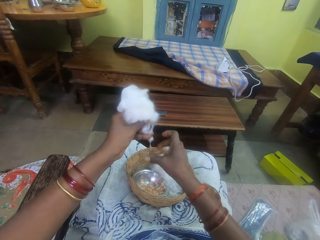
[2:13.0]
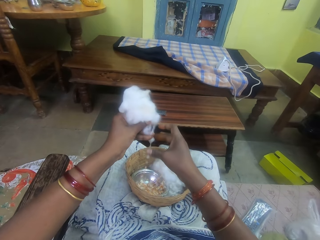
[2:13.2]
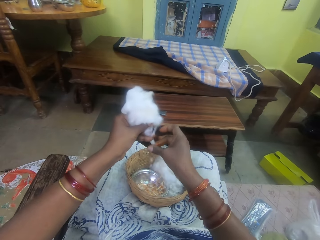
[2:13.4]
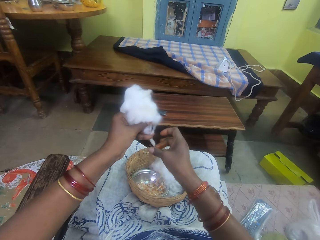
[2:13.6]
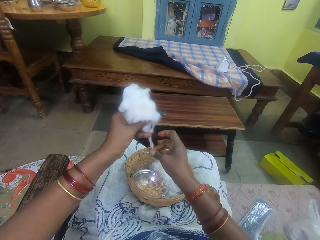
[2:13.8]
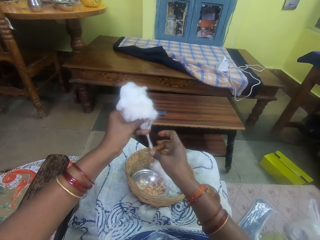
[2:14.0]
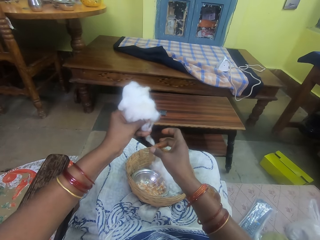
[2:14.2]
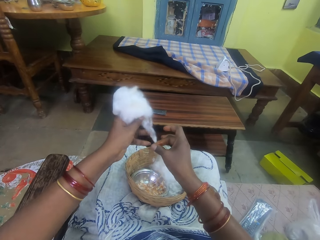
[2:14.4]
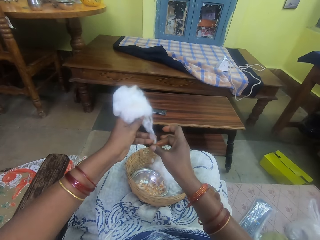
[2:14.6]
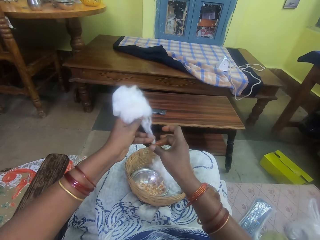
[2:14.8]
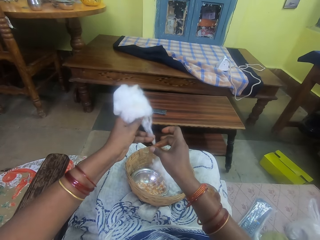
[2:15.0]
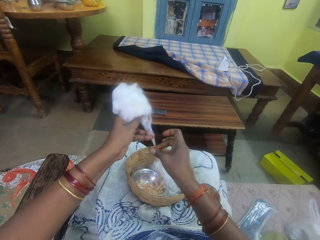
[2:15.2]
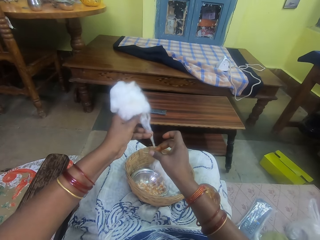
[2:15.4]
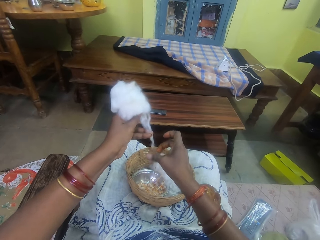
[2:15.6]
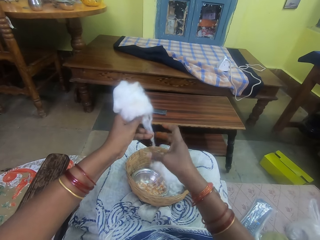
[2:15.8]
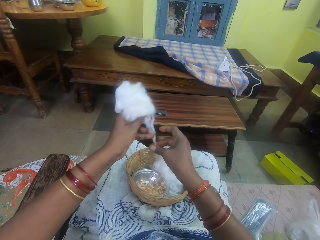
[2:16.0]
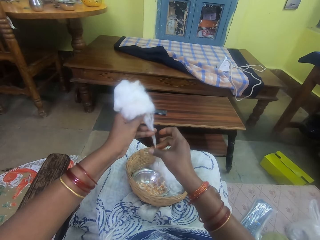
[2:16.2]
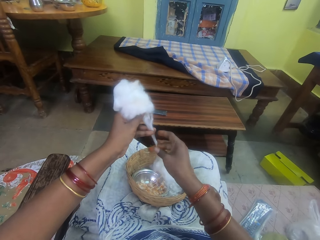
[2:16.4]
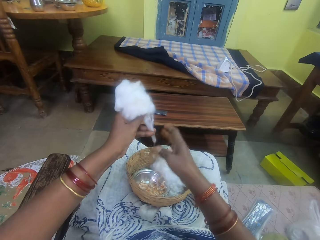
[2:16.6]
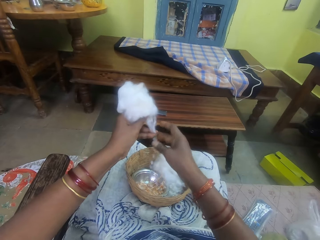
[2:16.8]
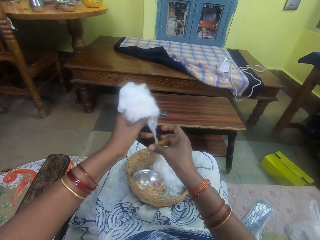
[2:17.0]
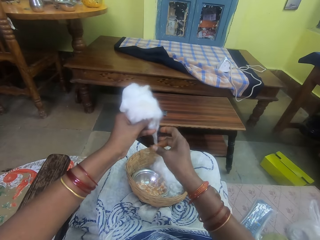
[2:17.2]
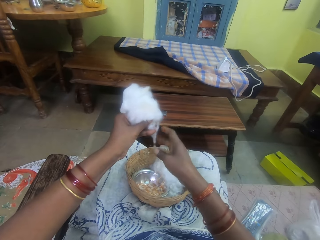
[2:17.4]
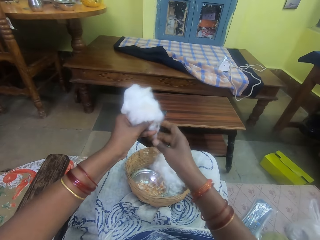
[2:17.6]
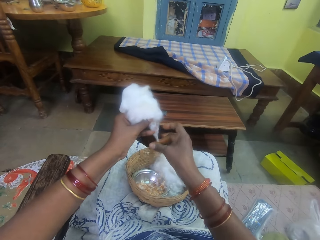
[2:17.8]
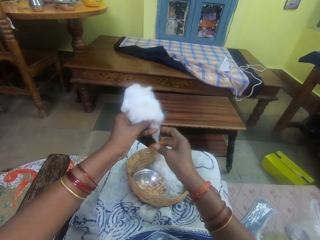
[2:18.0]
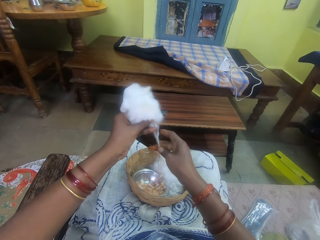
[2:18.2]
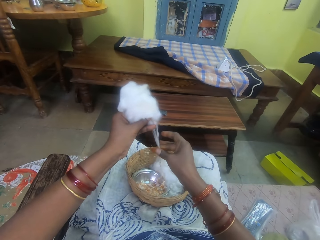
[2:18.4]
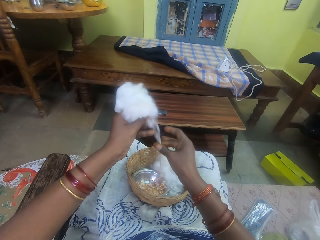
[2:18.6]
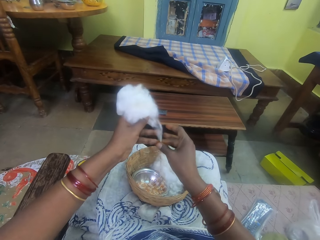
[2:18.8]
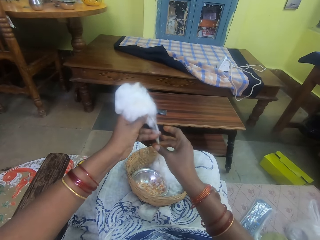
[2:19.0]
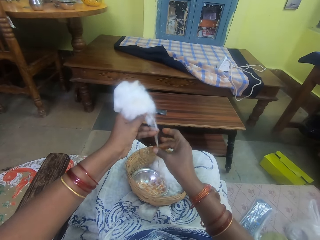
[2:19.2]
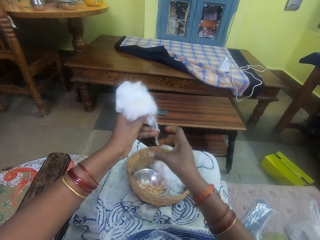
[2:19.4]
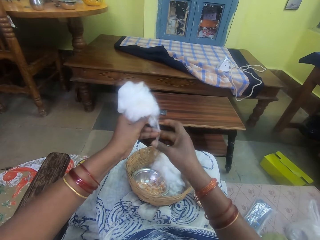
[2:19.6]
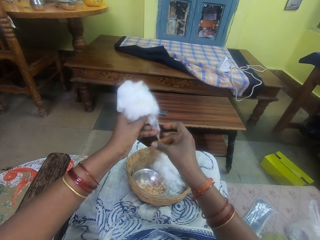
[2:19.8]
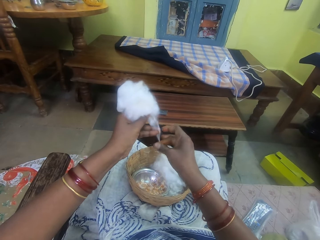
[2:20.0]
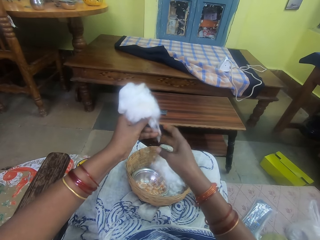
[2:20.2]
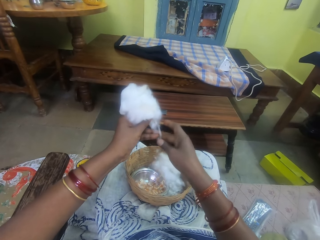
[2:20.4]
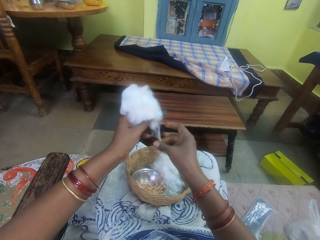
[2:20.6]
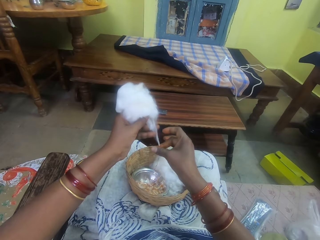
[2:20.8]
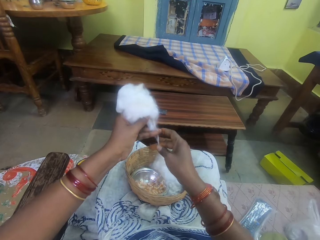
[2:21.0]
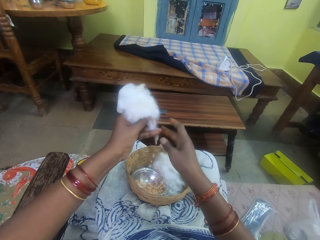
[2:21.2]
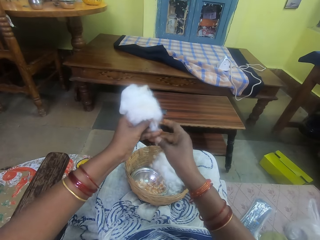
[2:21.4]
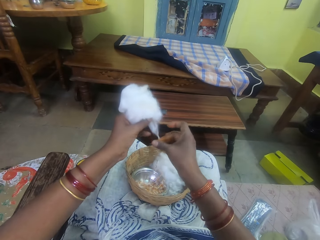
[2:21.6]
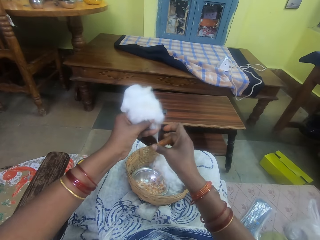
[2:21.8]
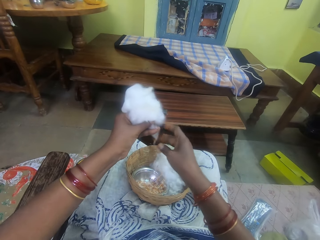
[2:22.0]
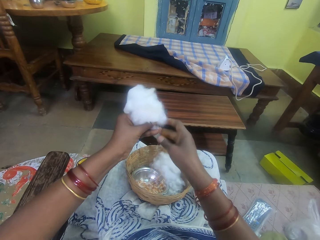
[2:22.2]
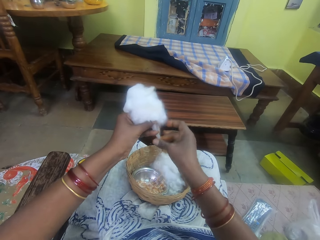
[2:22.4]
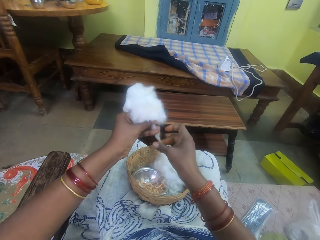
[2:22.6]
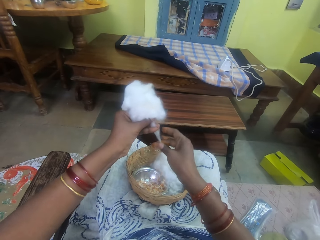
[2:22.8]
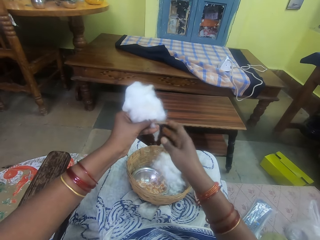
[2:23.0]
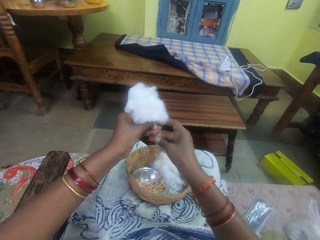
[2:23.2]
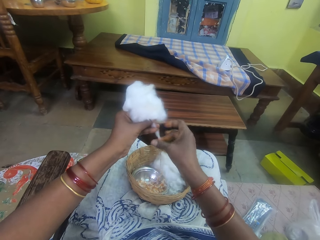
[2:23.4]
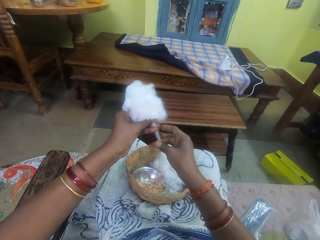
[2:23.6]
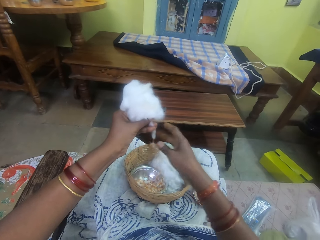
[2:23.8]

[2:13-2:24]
The camera wearer pulls the cotton. She pulls her hand off the cotton string. She rolls the cotton string with adhesive. She pulls the cotton. She rolls the cotton string with the adhesive. She pulls her hand off the cotton string. She rolls the cotton string with the adhesive. She pulls his hand off the cotton string. She rolls the cotton string with the adhesive.

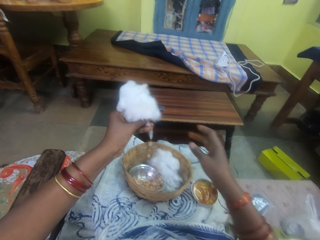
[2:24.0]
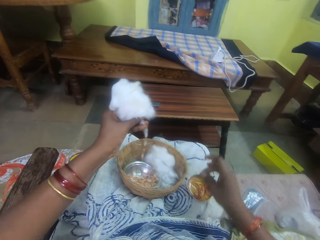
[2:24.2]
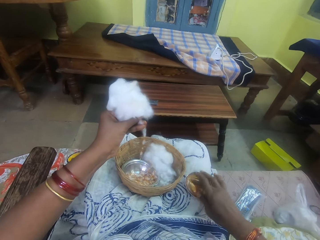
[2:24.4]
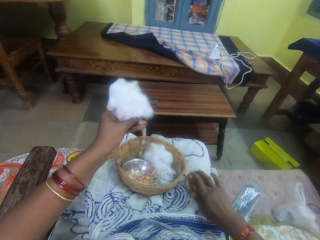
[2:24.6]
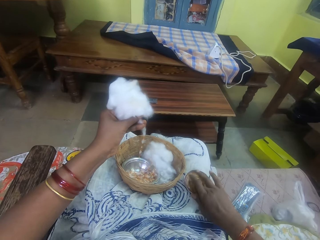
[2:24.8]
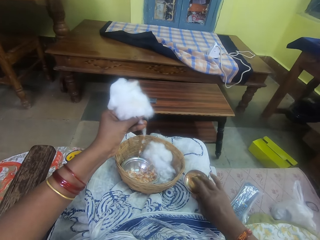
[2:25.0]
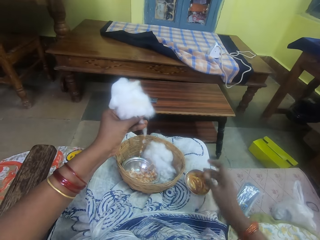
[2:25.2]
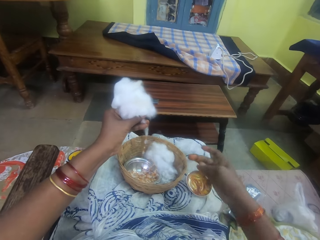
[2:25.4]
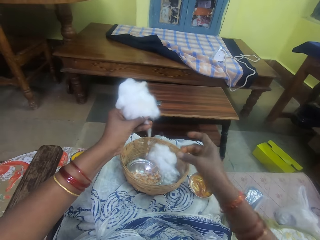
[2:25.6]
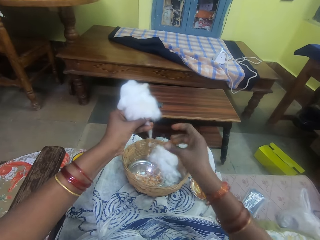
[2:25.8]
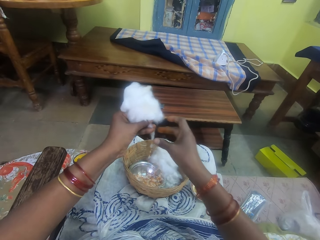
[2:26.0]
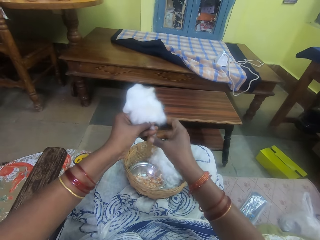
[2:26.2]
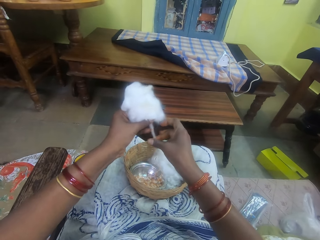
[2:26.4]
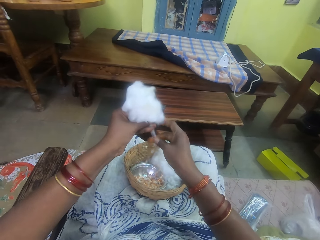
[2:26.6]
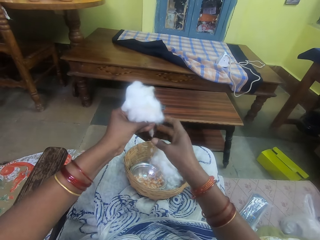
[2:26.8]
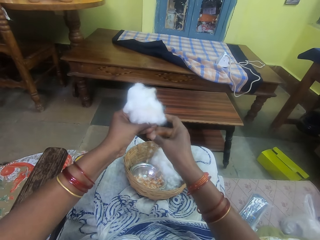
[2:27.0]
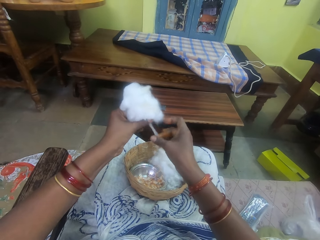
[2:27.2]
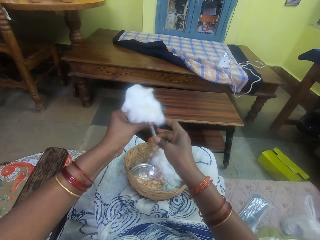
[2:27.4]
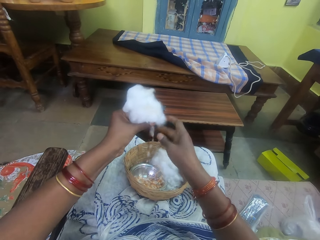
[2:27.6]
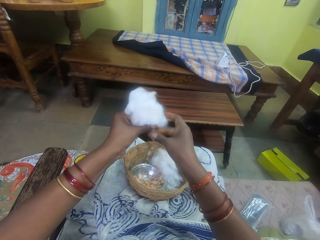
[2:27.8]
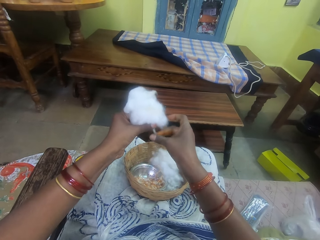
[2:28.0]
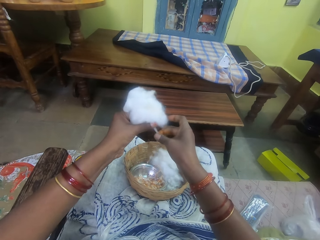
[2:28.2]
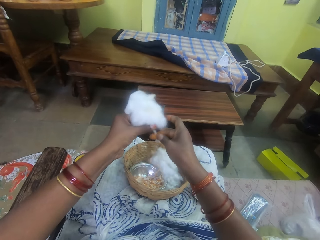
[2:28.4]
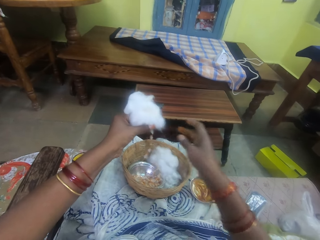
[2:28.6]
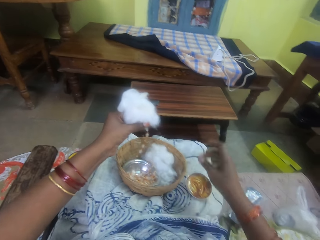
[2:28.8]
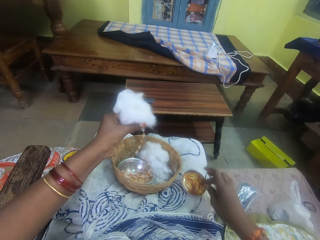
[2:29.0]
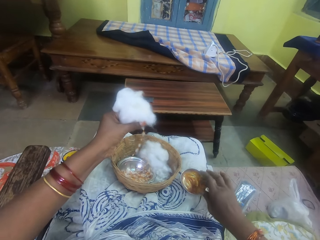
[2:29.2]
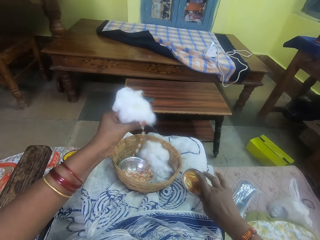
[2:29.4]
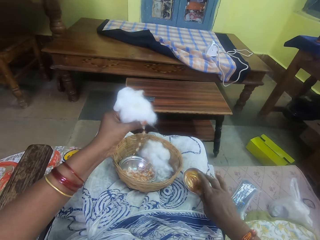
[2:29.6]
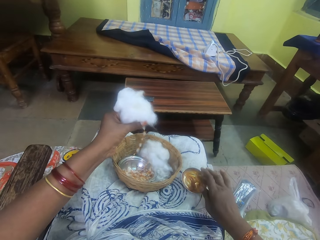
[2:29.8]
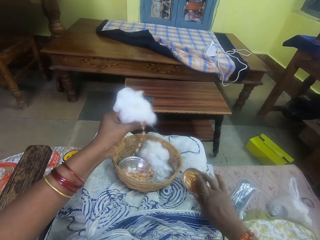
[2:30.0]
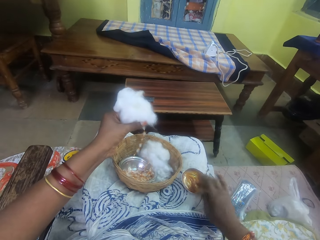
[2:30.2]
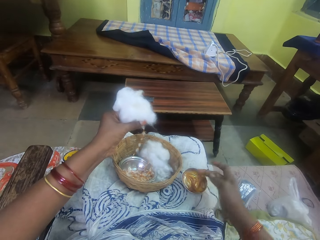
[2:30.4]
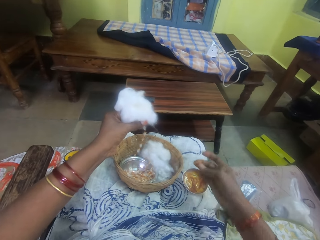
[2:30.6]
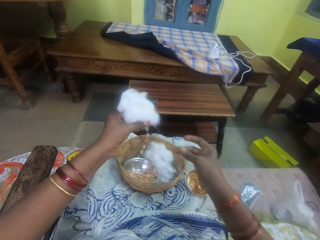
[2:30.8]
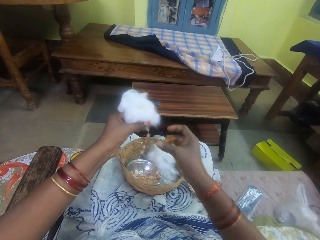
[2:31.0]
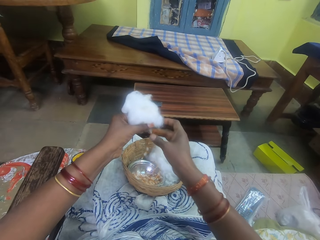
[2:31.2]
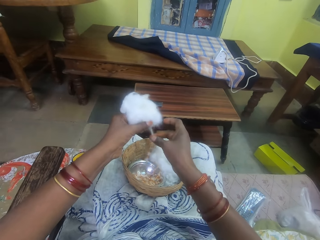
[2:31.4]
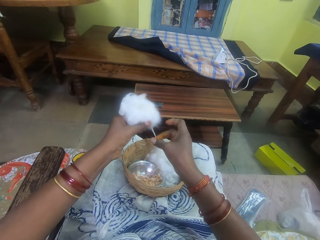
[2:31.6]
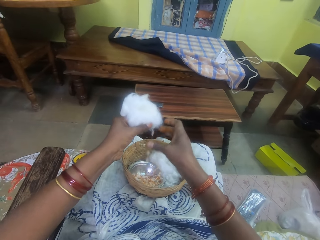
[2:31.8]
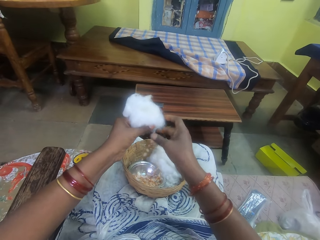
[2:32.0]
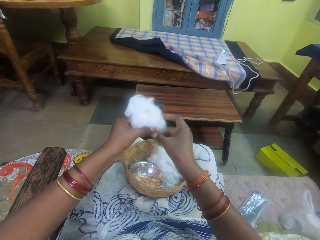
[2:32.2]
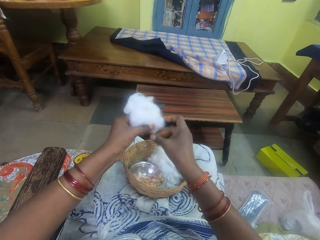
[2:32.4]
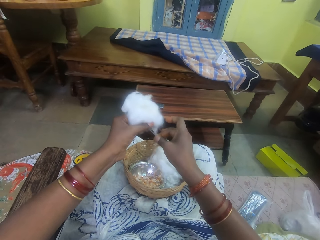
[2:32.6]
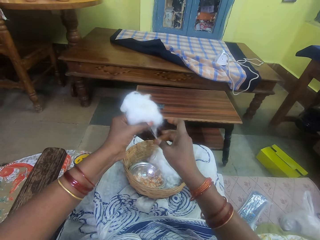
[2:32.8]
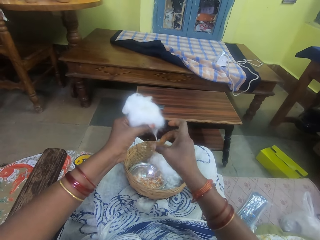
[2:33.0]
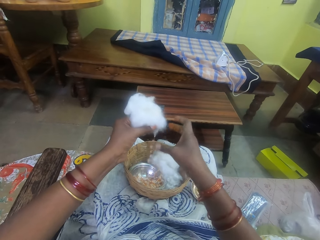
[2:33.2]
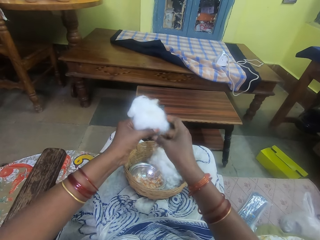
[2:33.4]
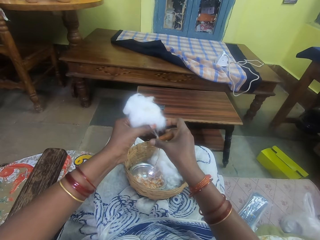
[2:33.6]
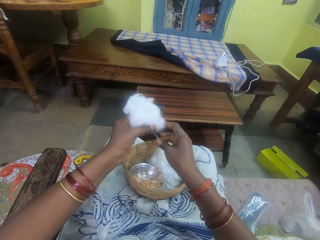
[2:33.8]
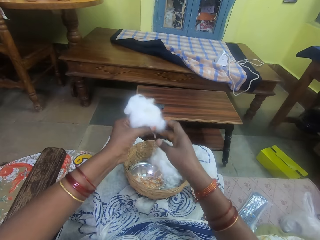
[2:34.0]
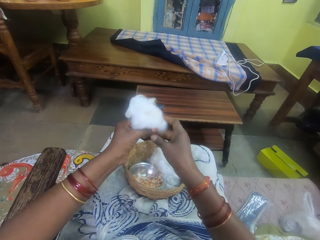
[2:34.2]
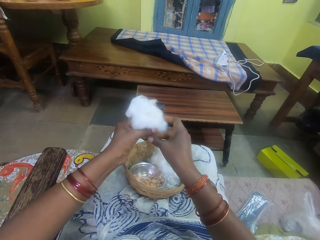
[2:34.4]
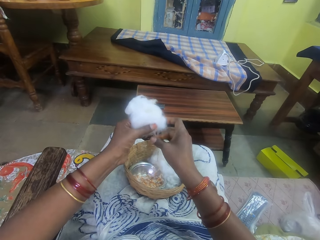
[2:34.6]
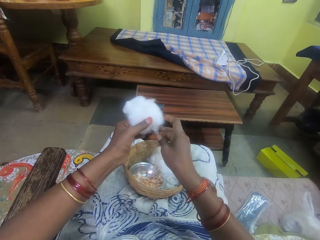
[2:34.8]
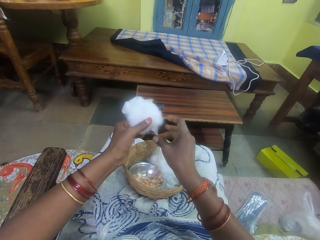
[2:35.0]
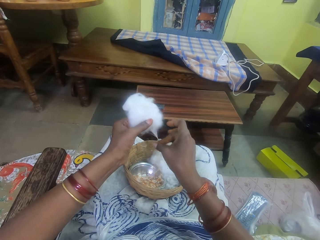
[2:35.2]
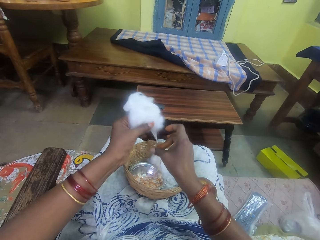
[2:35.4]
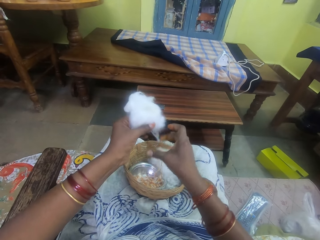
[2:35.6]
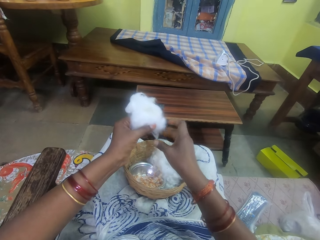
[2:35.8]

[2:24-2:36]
The camera wearer pulls her hand off the cotton string. She picks adhesive from the bowl. She touches the ointment with her right hand. She lifts her hand off the glue. She rubs her fingers. She rolls the cotton string with the adhesive. She rubs the ointment on the ball of cotton wool in her left hand. She pulls his hand off the cotton string. She touches the ointment with her right hand. She picks the adhesive from the bowl. She picks it again. She lifts her hand off the glue. She rubs her fingers. She rolls the cotton string with the adhesive. She rubs the ointment on the ball of cotton wool in her left hand.
